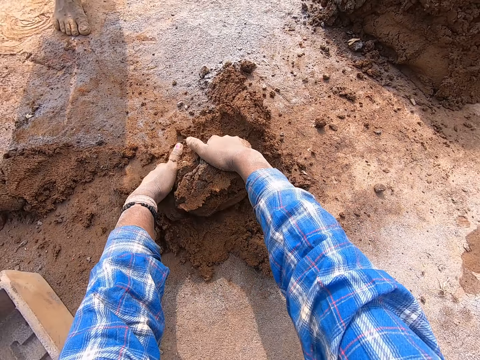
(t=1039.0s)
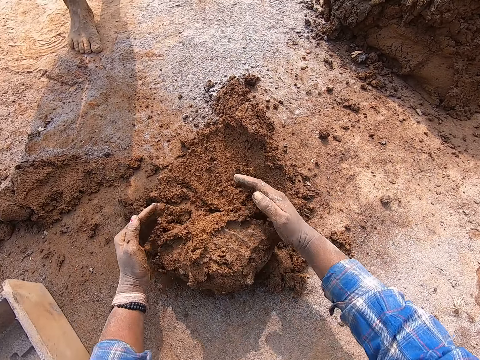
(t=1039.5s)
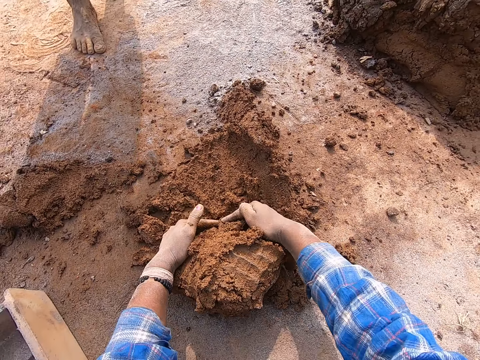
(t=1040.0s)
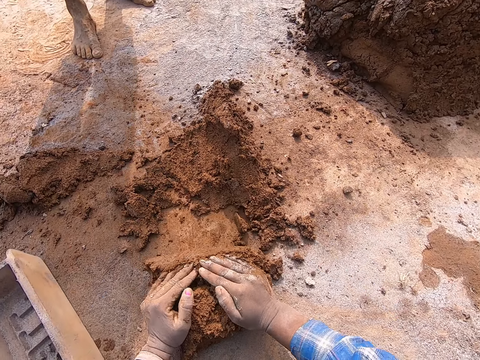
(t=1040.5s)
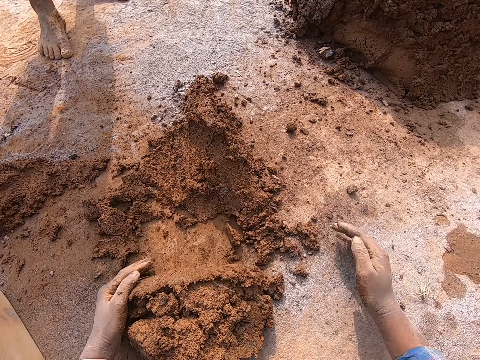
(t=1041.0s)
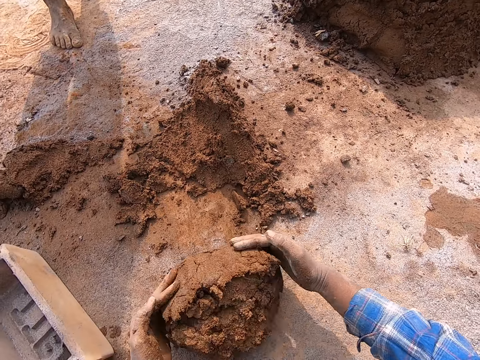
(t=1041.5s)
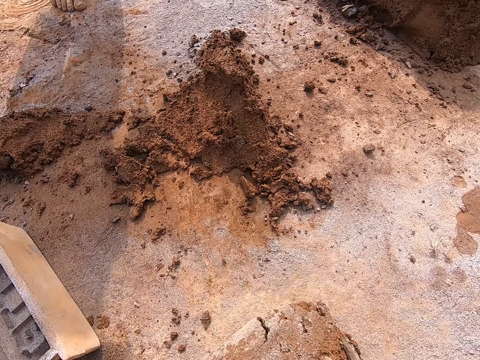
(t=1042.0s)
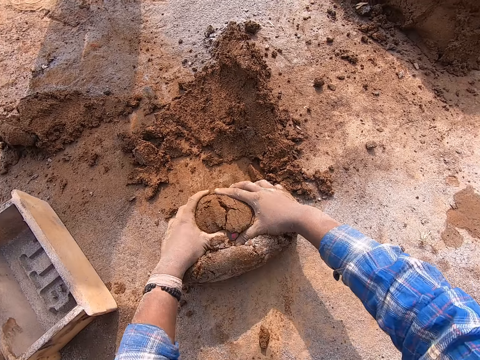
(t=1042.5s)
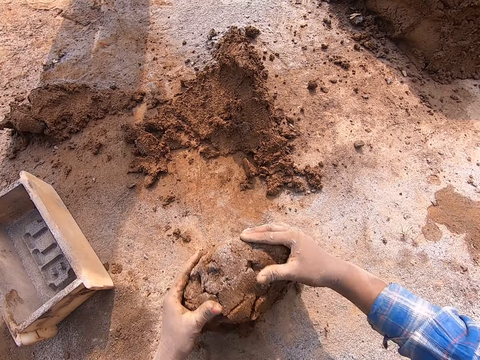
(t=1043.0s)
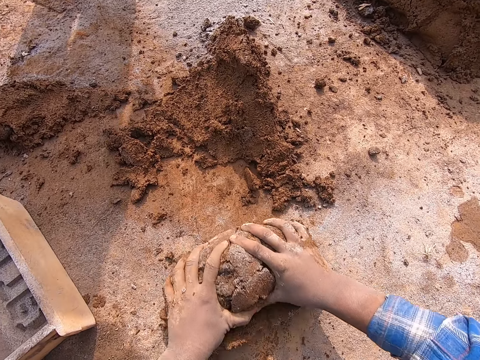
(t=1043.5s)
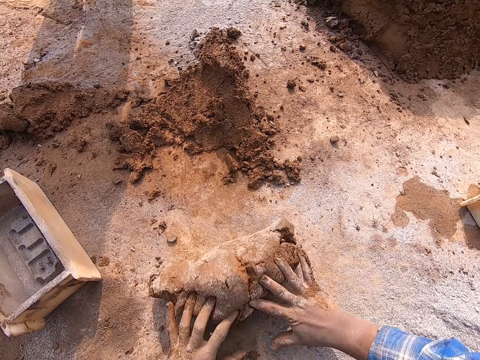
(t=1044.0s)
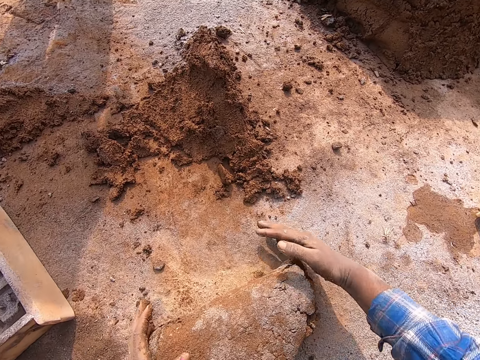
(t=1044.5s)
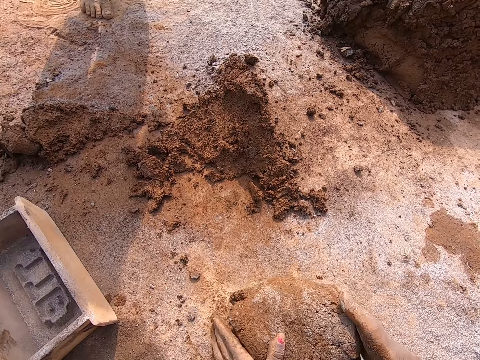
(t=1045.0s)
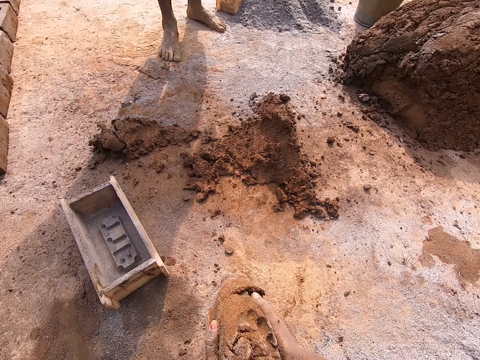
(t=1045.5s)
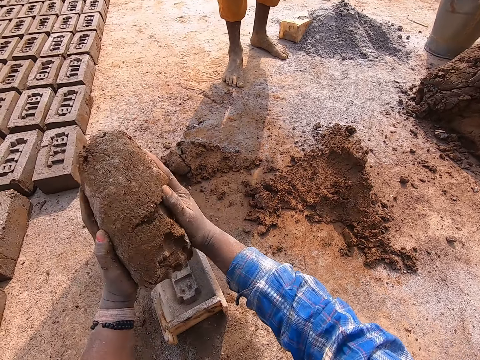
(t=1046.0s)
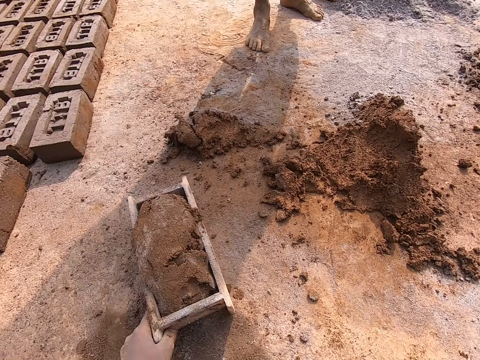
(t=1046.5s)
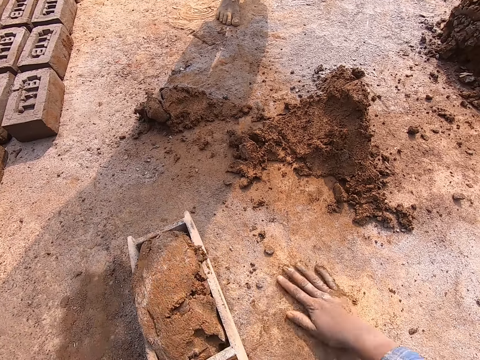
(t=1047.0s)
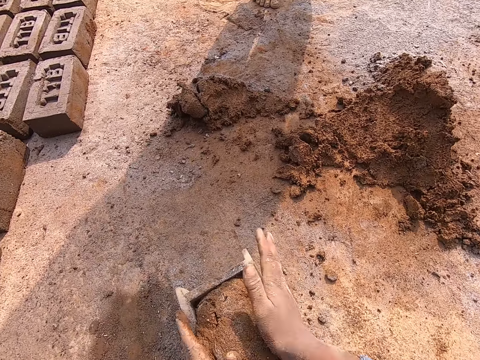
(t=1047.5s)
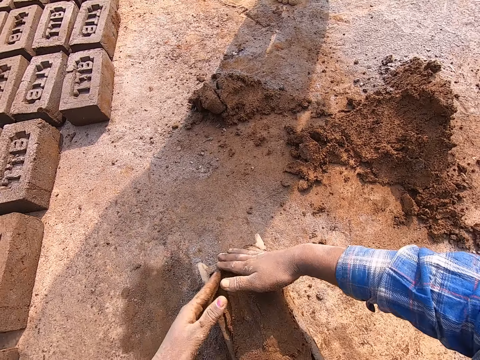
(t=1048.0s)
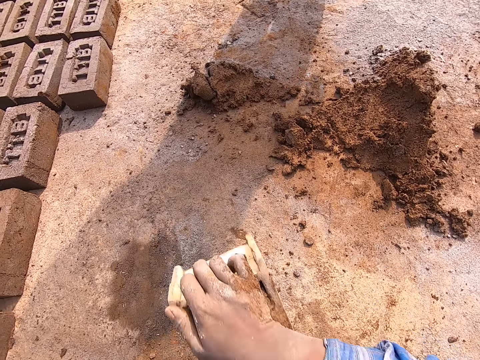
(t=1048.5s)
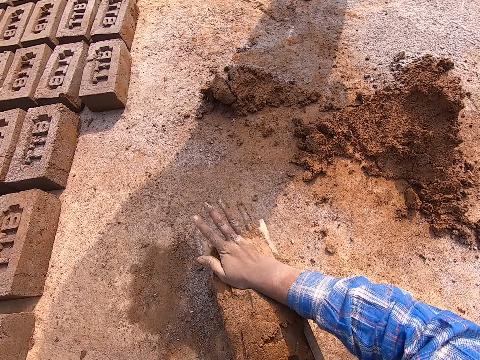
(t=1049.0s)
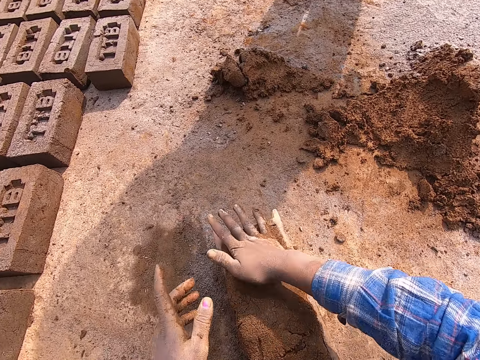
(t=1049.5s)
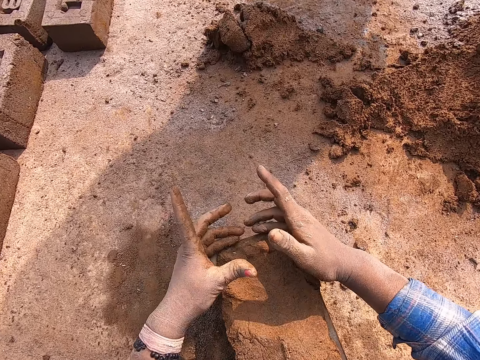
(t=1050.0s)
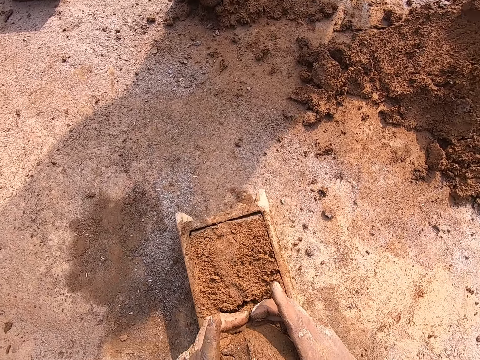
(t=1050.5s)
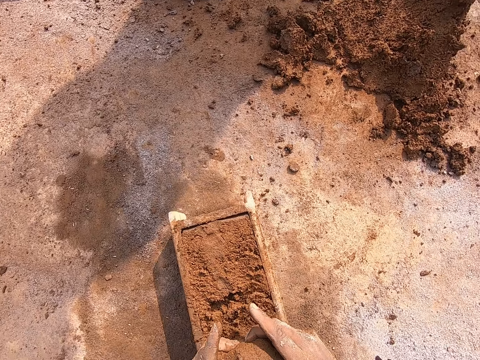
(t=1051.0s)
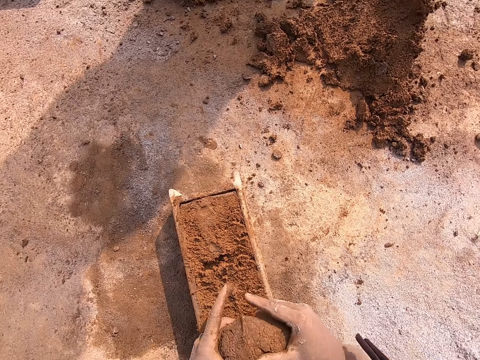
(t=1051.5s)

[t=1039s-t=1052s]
The camera wearer scoops mortar to the ground from a heap of mortar with both hands. She dusts the sand with cement and pushes the sand with the right hand. She dusts the sand with cement again. She rolls the mortar on the ground with both hands. She carries the mortar on the ground with both hands. She drops the mortar in the brick molder or brick mold with both hands. She drags the brick mold. She presses sand on the brick mold. She hits the brick mold on the ground. She adjusts the mortar in the brick molder with her right hand. She presses sand on the brick mold. She scoops excess mortar from the top of the brick molder with both hands.

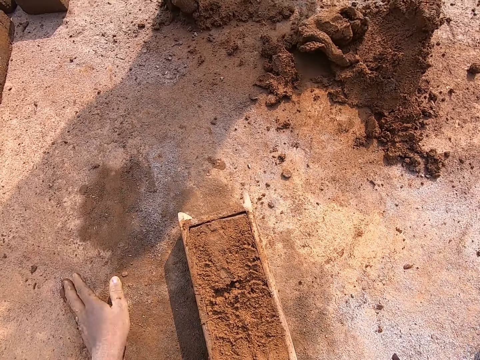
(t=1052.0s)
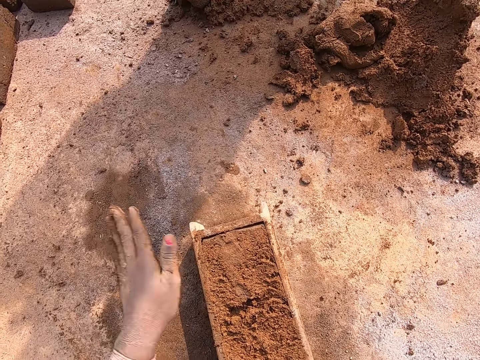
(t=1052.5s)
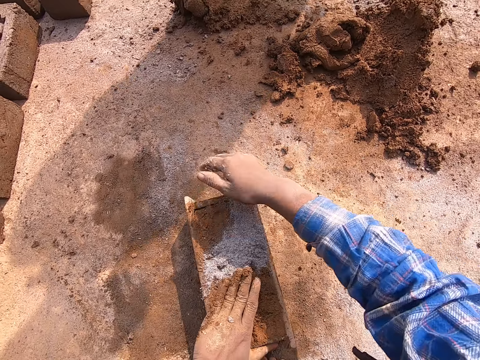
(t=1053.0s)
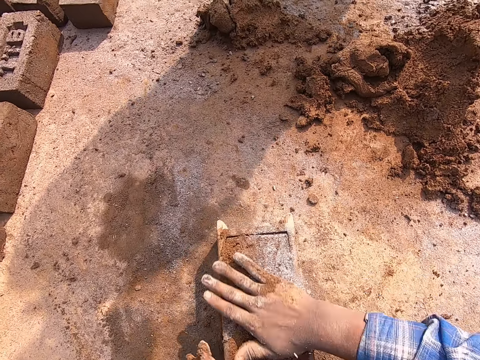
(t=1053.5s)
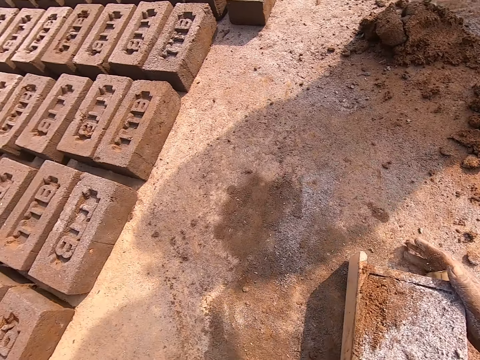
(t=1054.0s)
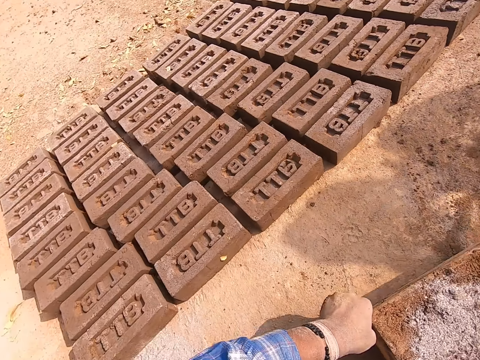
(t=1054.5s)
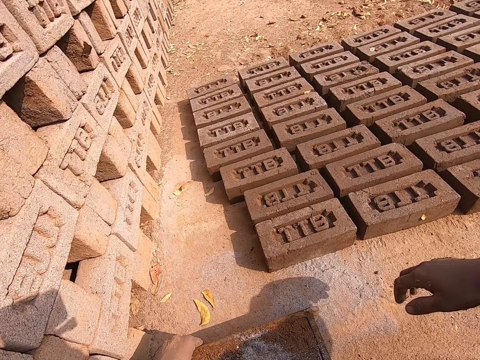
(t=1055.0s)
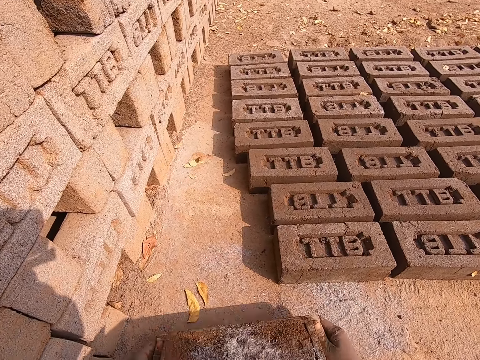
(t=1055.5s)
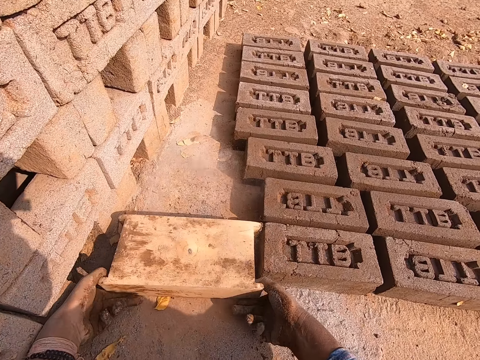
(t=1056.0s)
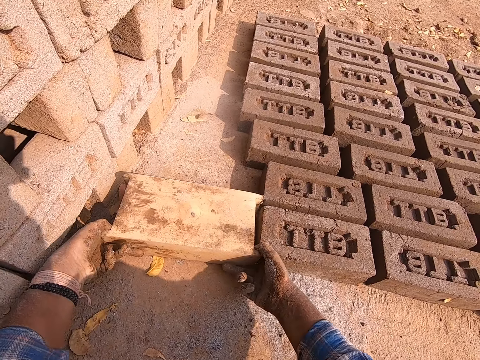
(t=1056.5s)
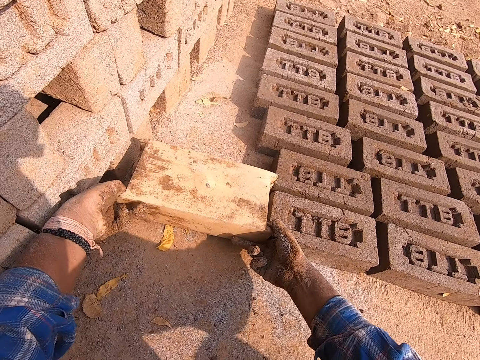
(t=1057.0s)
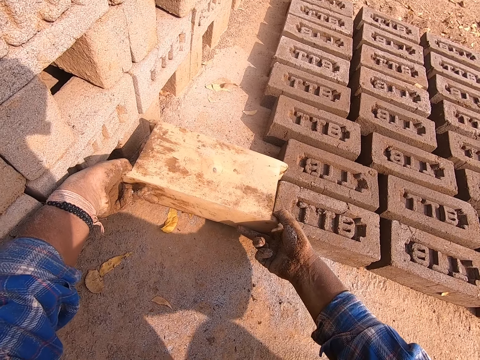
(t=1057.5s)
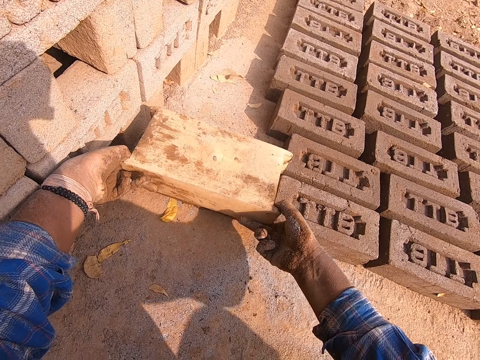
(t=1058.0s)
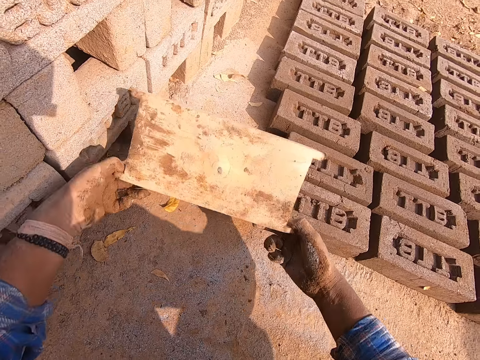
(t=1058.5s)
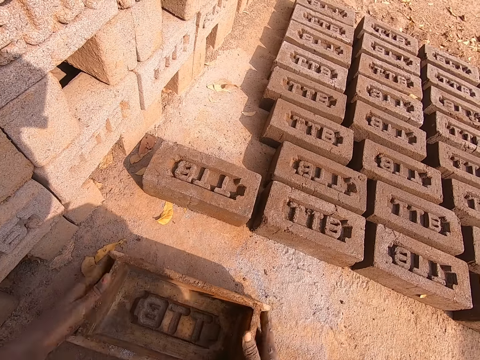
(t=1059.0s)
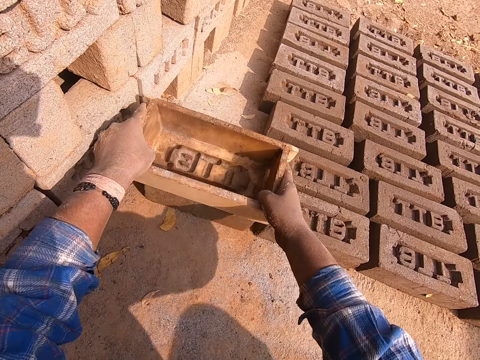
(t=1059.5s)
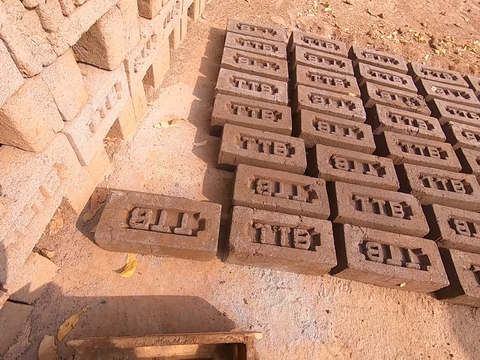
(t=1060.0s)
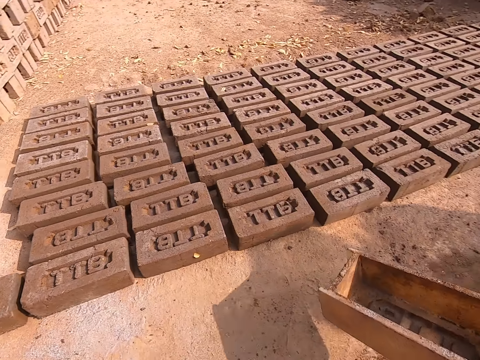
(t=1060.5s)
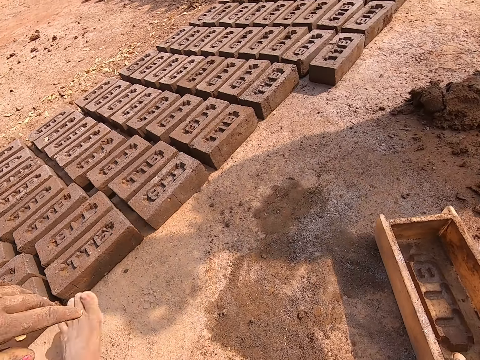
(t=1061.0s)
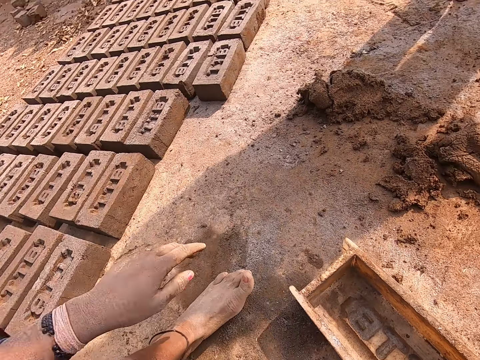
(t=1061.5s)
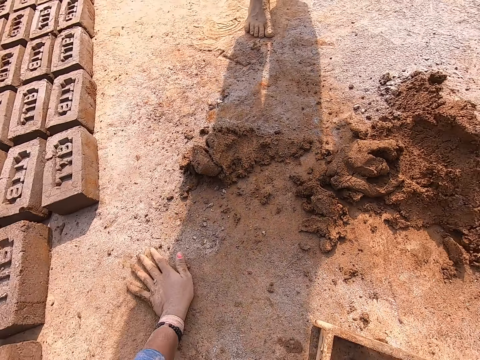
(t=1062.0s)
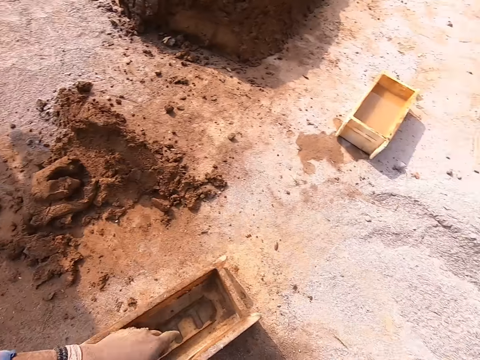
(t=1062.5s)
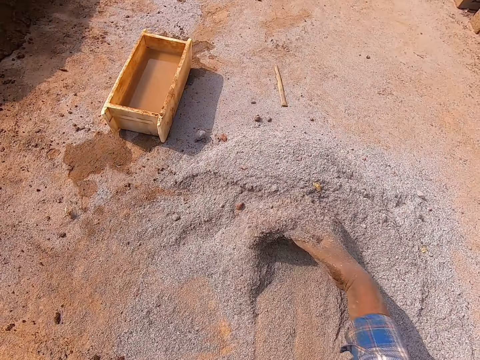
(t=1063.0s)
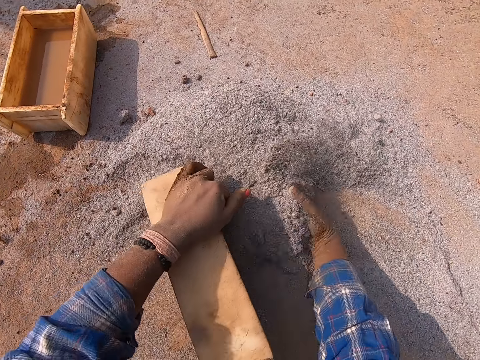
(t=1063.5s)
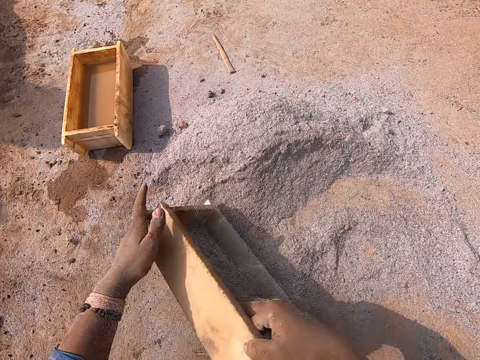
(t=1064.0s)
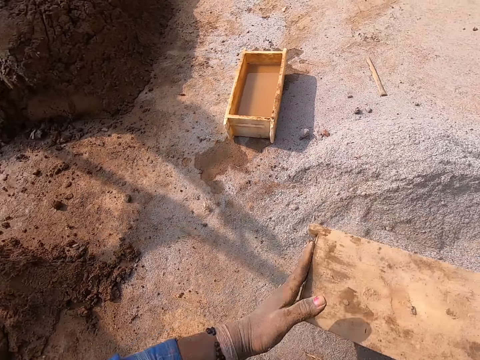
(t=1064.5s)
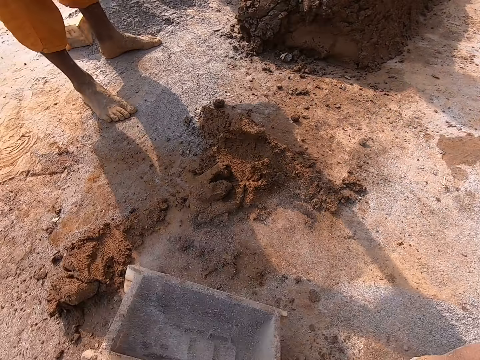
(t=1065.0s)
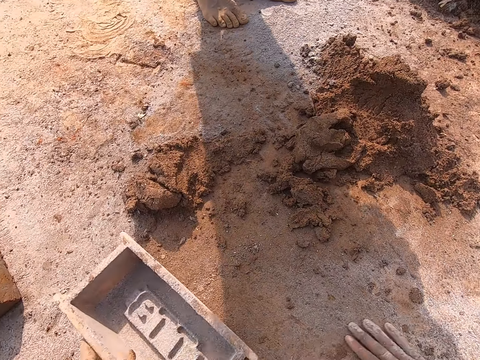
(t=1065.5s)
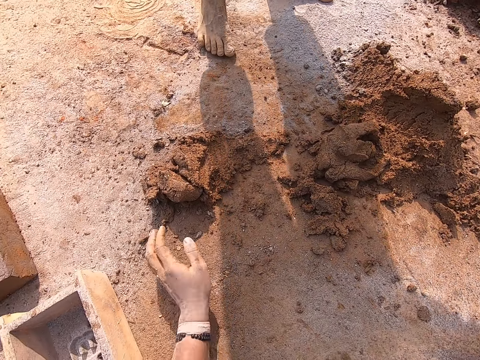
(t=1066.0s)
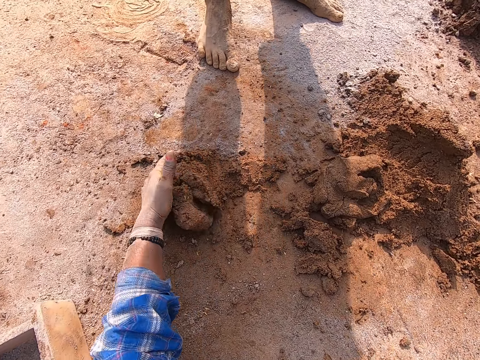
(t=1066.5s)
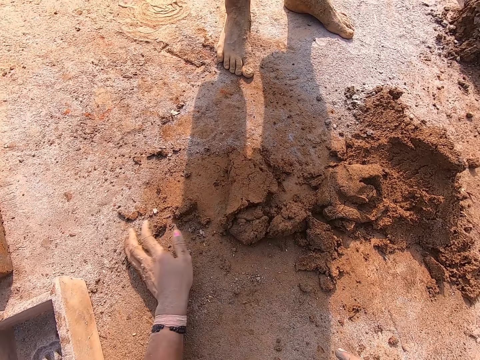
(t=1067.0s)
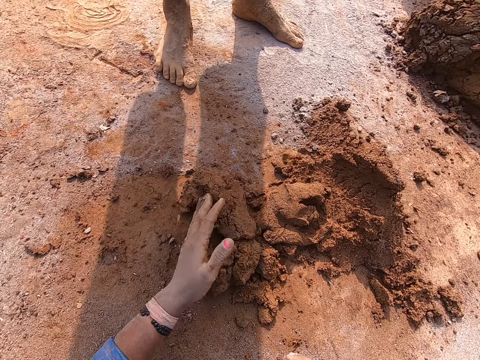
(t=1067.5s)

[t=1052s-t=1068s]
The camera wearer throws the excess mortar on the heap of mortar with both hands. She takes sand and adds cement on the sand. She hits the brick mold or brick molder on the ground. She drags the brick molder to her left side with her left hand. She puts down the brick. She flips over the brick molder with mortar in it to the ground with both hands. She pulls out the brick molder from the mortar on the ground with both hands. She puts down the brick mold. She flips over the brick molder with both hands. She lifts the brick mold. She hits the mortar on the ground with the base of the brick molder in her hands. She puts the brick mold on the brick. She drops the brick molder on the ground with her right hand. She turns around. She sweeps the sand with her right hand. She fills the brick molder with sand from the ground with both hands. She pours the sand in the brick molder to the ground with both hands. She drops the brick molder on the floor with her left hand. She spreads cement on the ground. She collects the sand.
